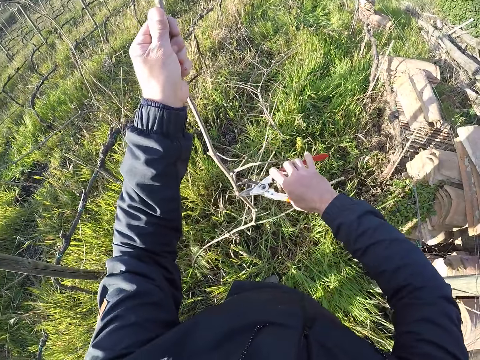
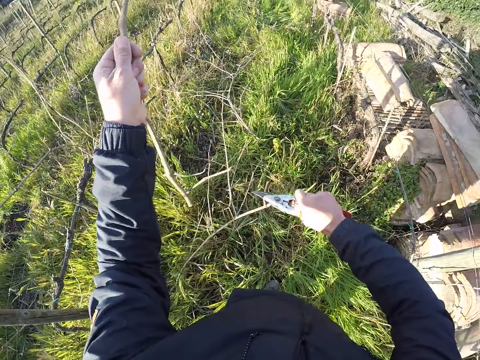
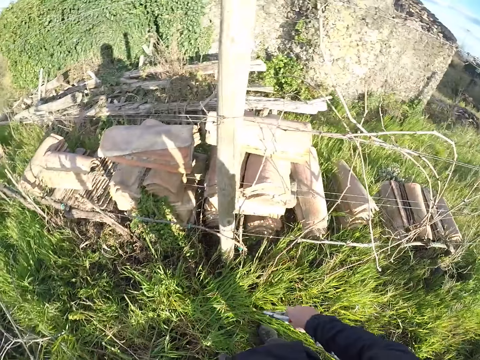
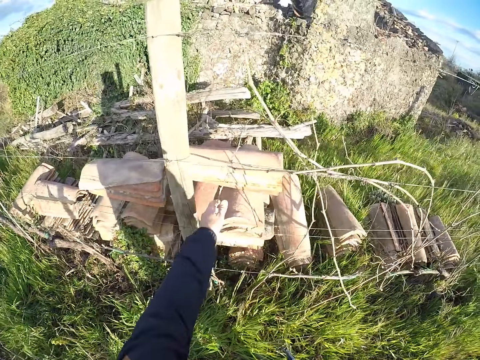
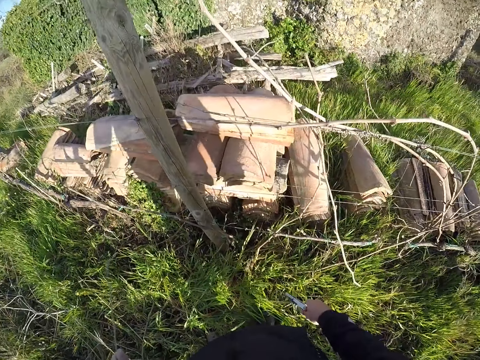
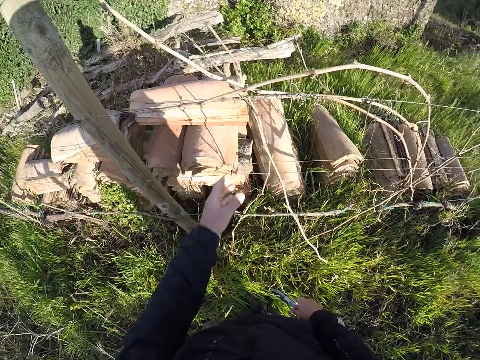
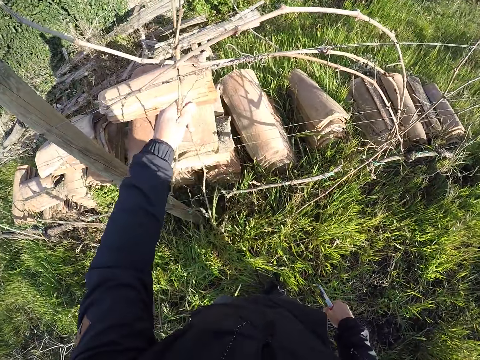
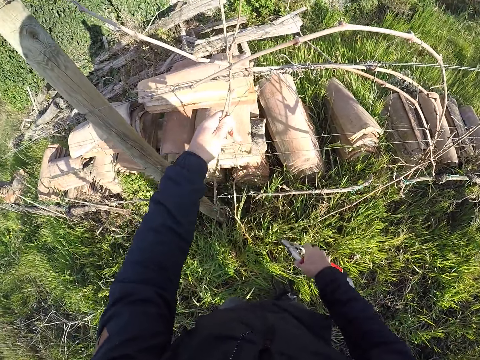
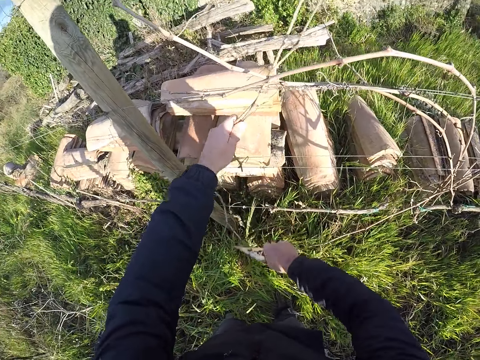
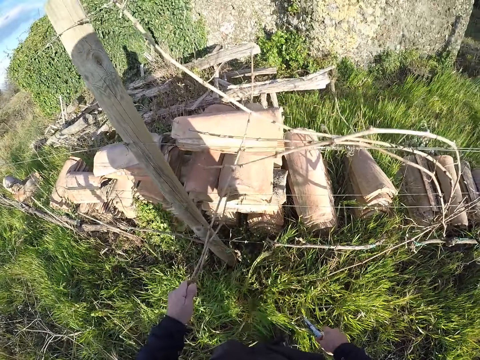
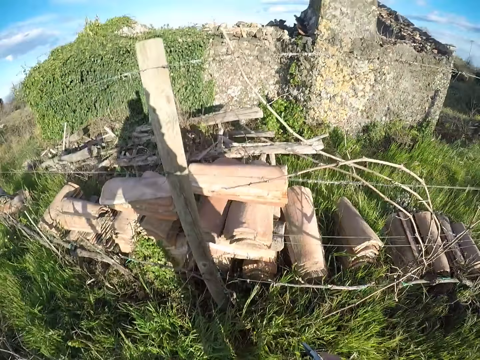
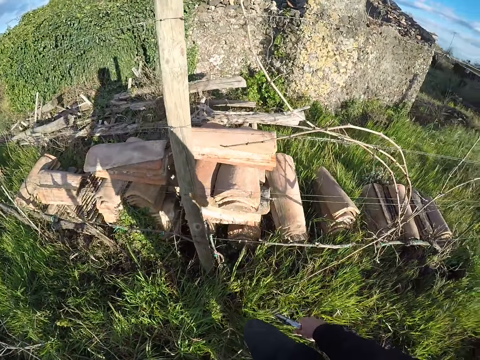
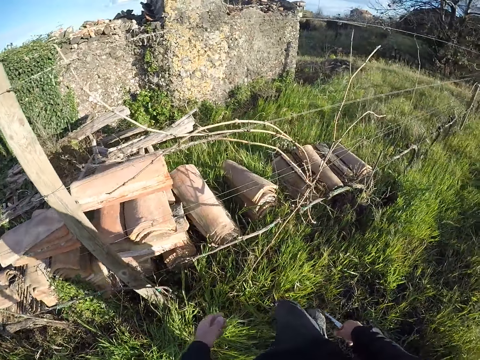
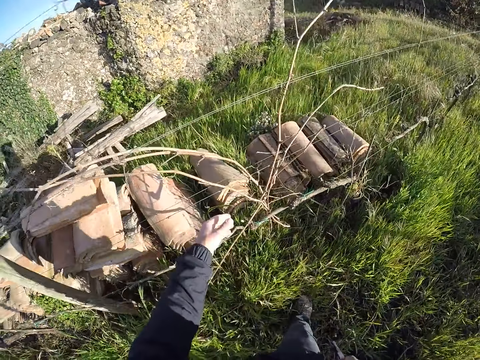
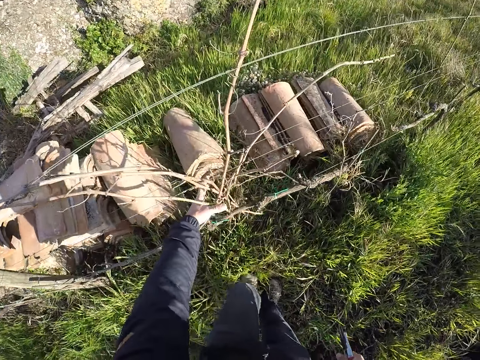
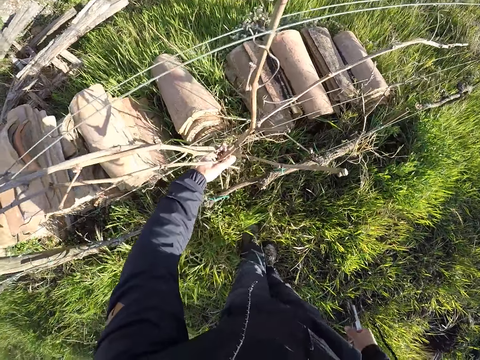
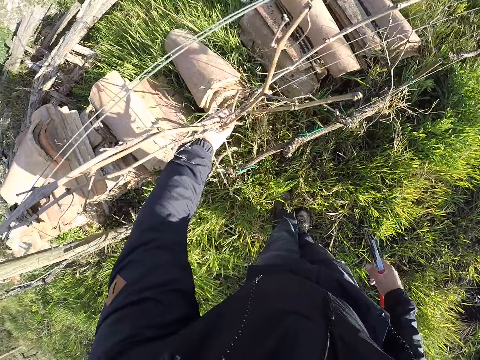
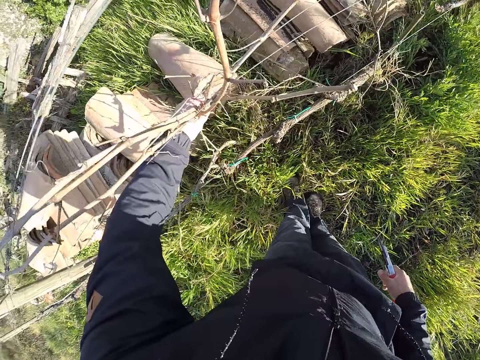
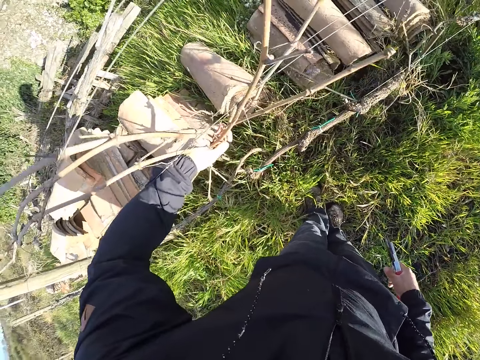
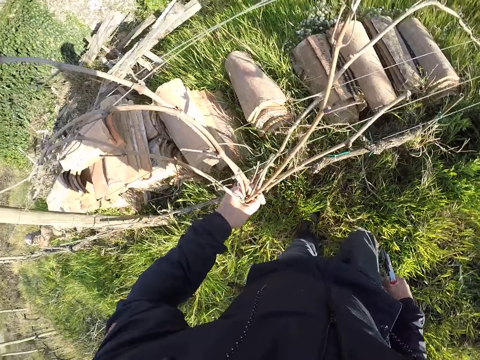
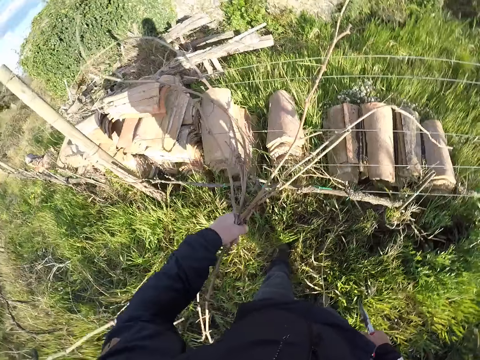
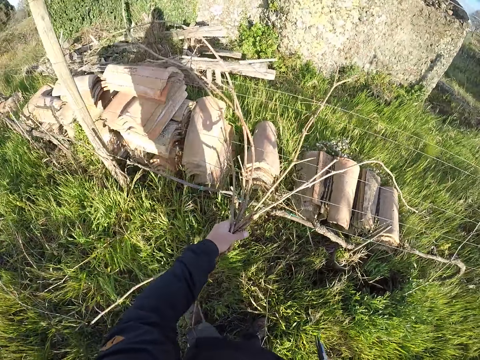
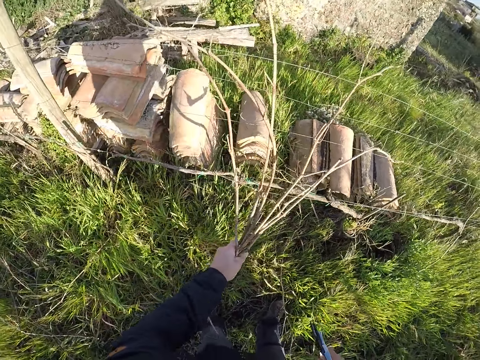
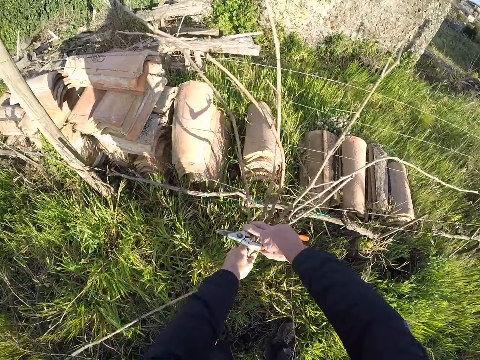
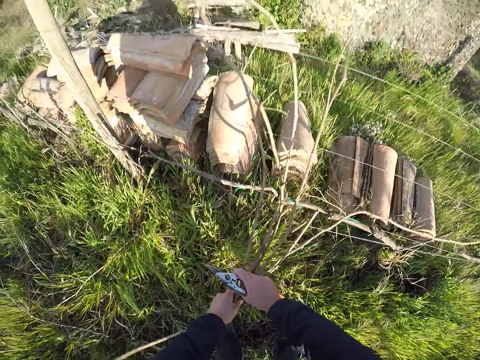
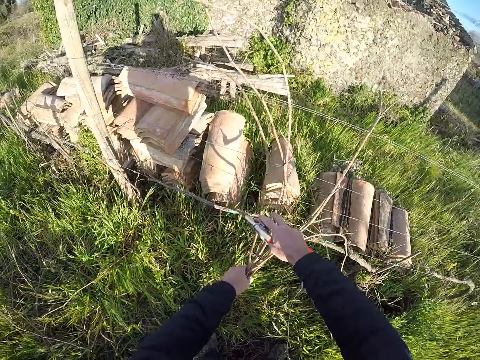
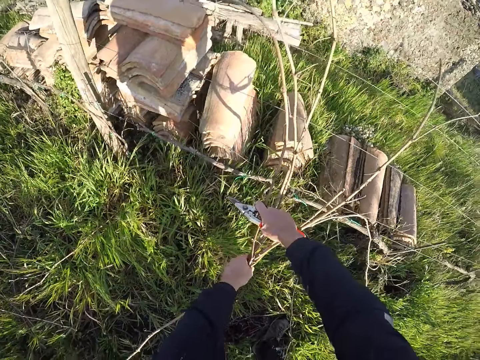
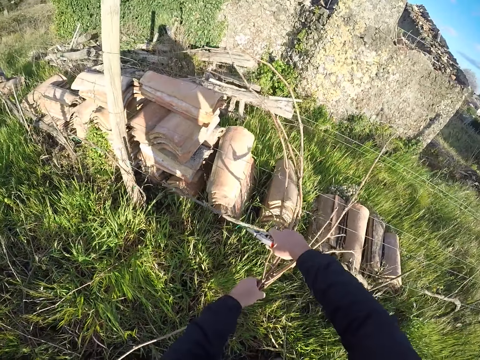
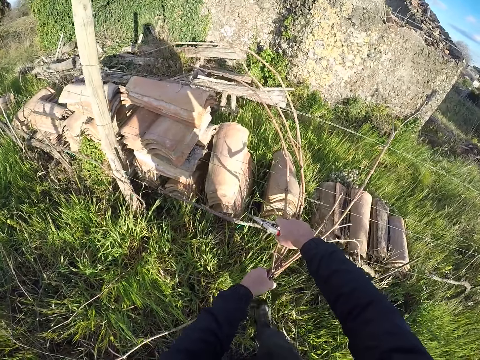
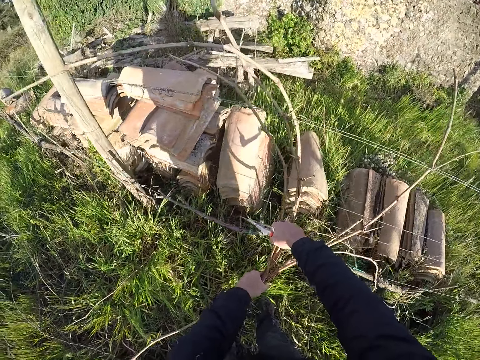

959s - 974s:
The camera wearer cuts the stick branch with the secateurs in his right hand. He puts the stick branch on the ground. He pulls a stick branch from the wire mesh with the secateurs in his right hand. He puts the stick branch on the ground. He pulls a stick branch from the wire mesh with his left hand. He cuts the stick branch with the secateurs in his right hand. He picks a stick branch on the wire mesh. He puts the stick branch on the ground. He pulls a stick branch from the wire mesh with the secateurs in his right hand. He pulls a stick branch from the wire mesh with both hands.

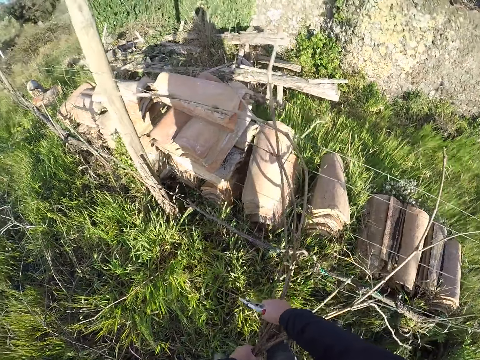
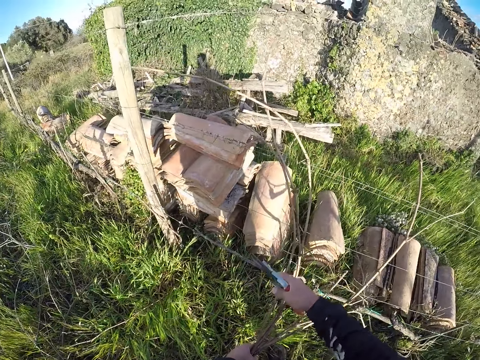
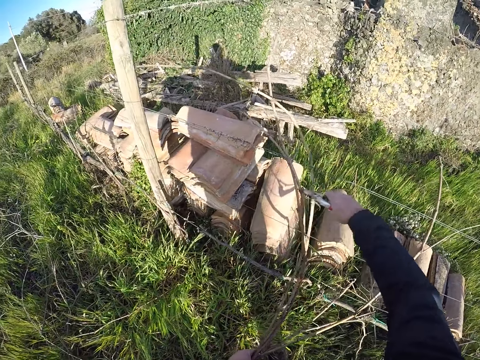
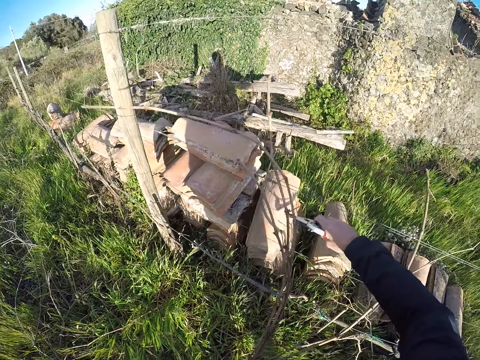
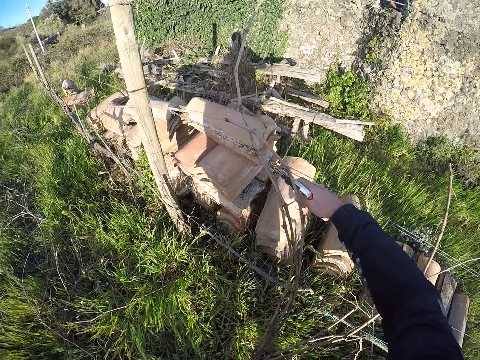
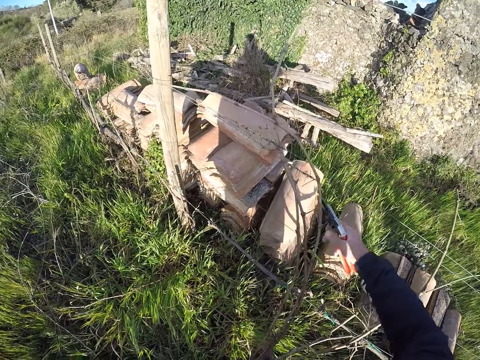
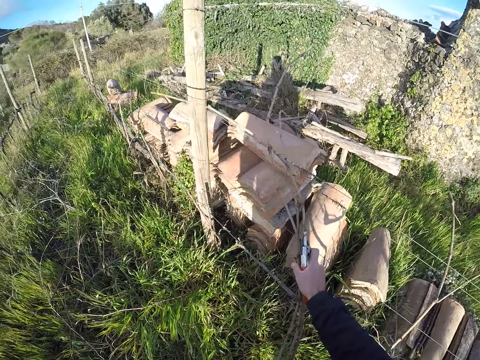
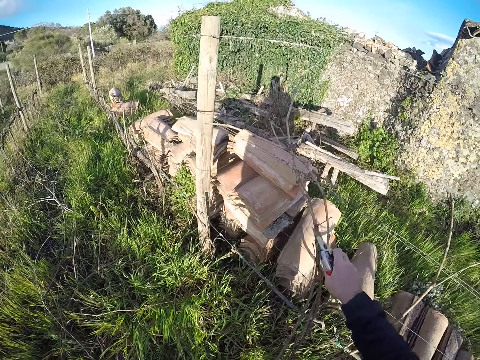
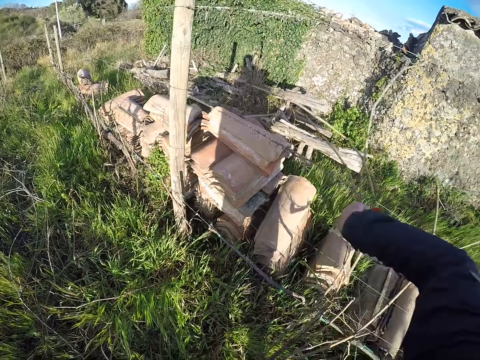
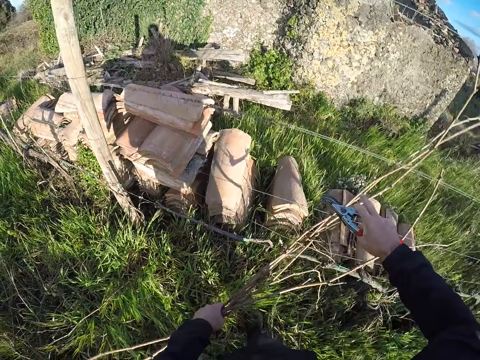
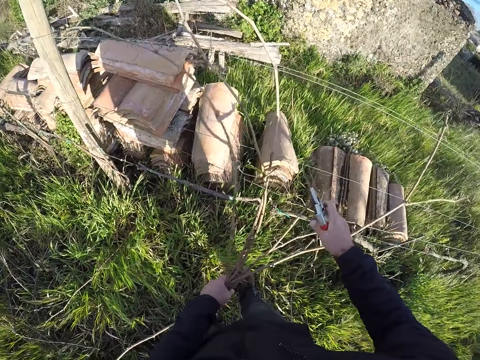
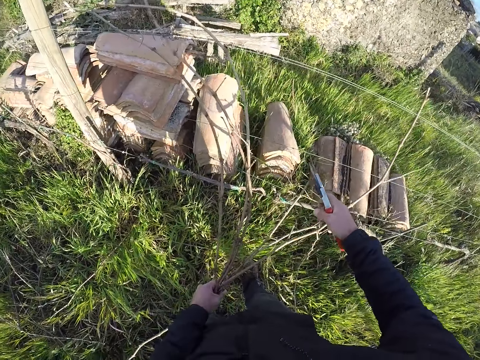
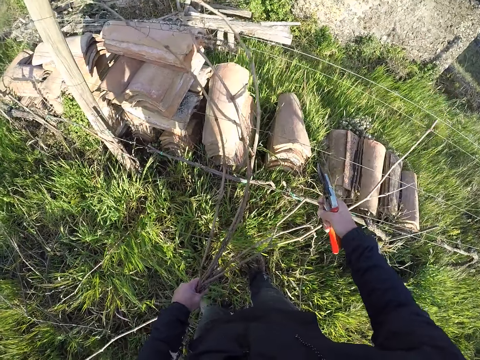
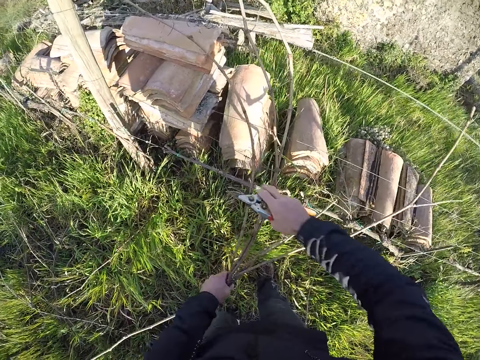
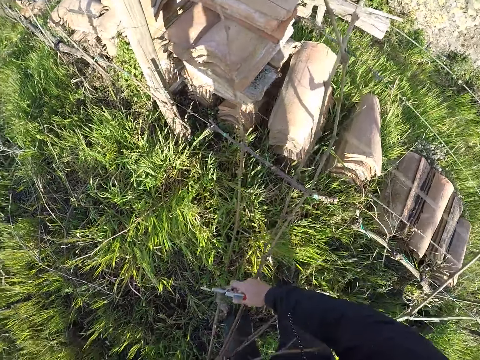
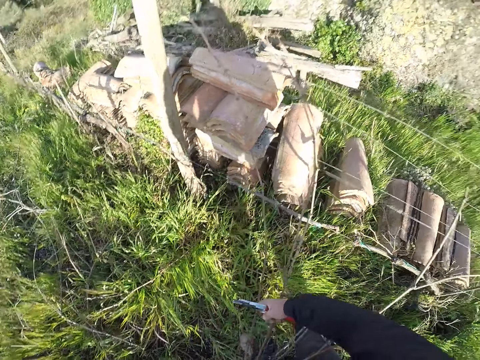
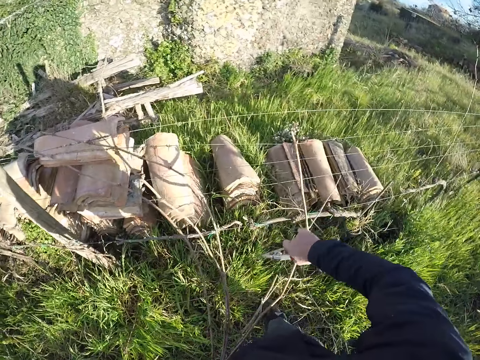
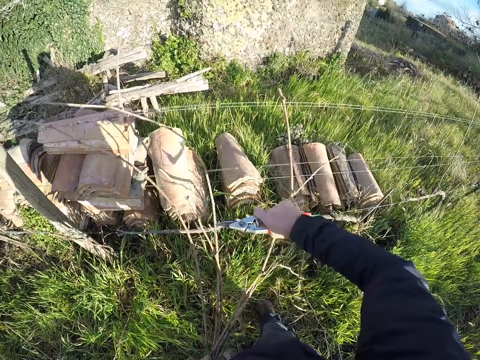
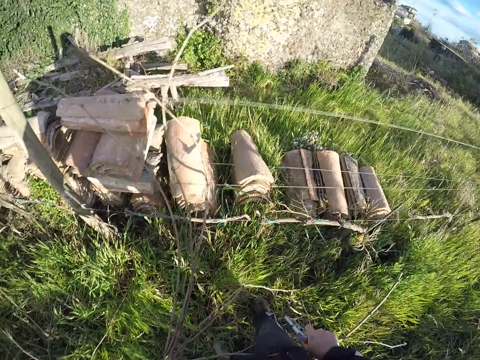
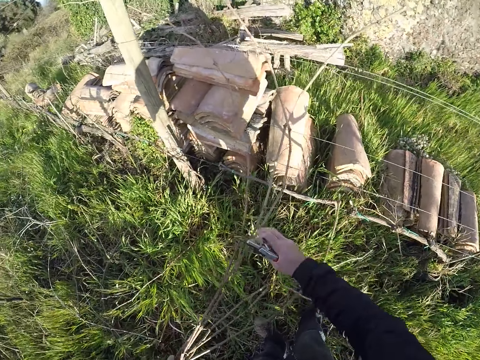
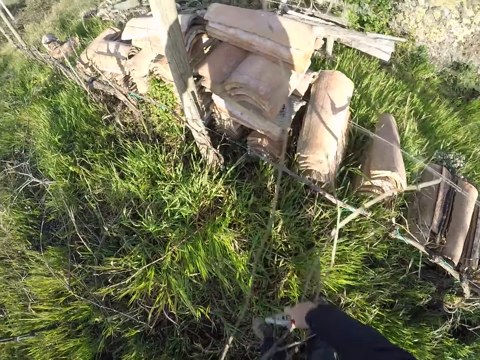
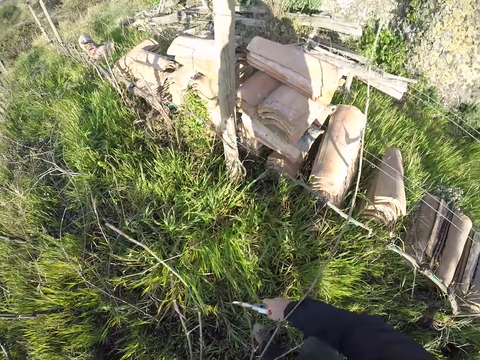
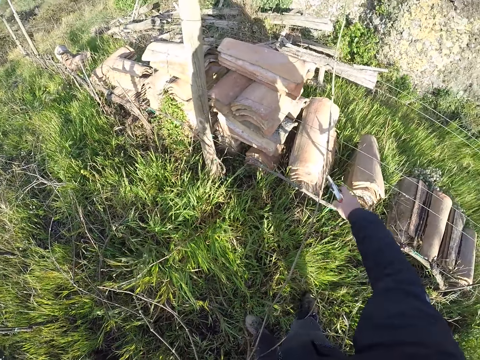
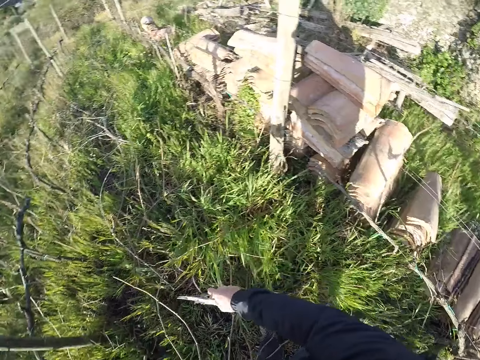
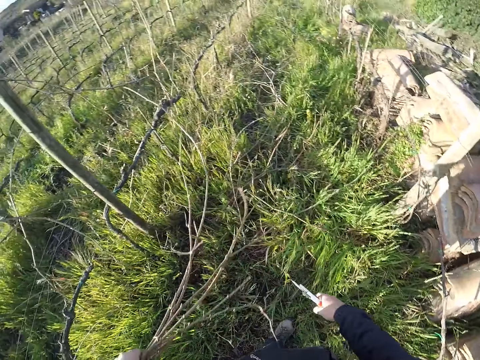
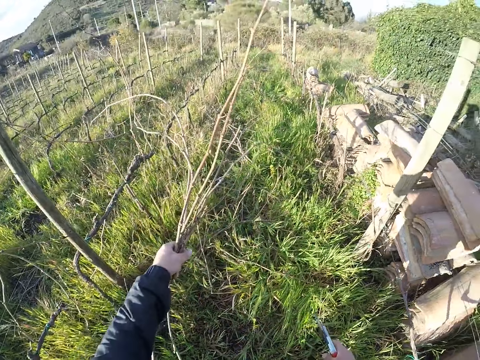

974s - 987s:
The camera wearer cuts the stick branch with the secateurs in his right hand. He pulls a stick branch from the wire mesh with both hands. He cuts the stick branch with the secateurs in his right hand.
